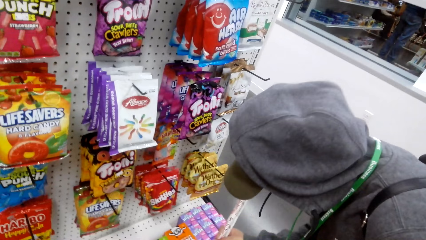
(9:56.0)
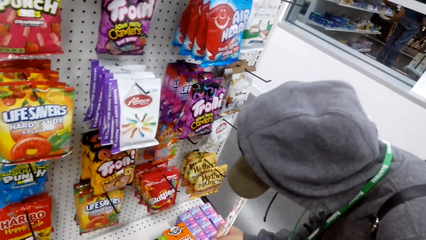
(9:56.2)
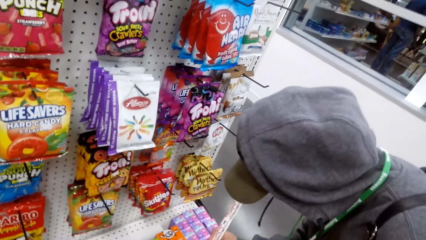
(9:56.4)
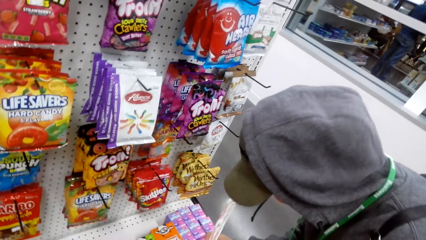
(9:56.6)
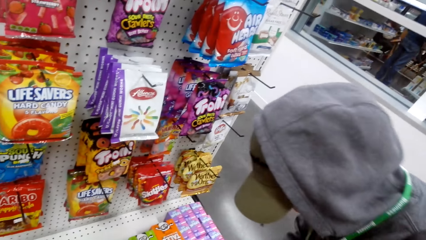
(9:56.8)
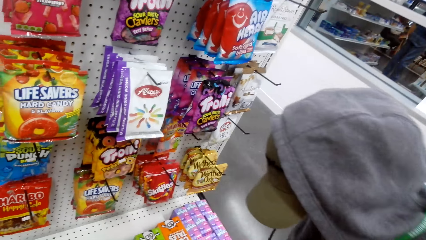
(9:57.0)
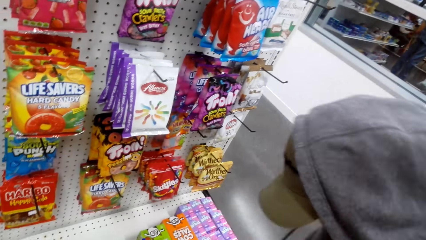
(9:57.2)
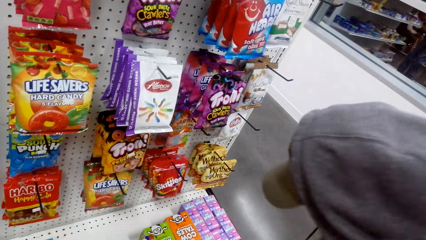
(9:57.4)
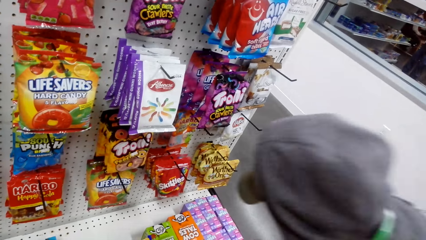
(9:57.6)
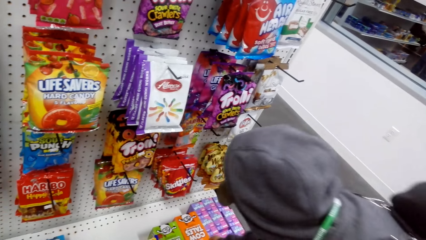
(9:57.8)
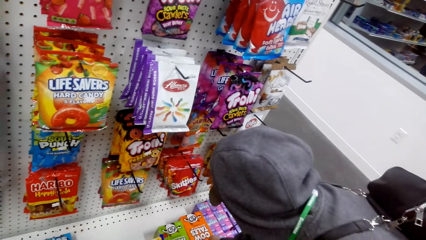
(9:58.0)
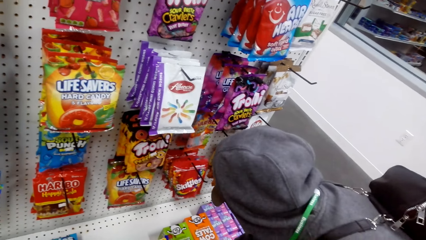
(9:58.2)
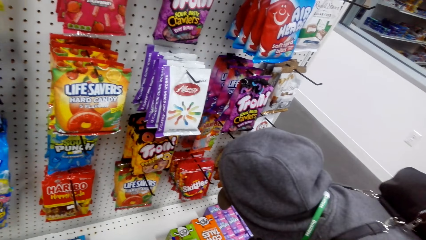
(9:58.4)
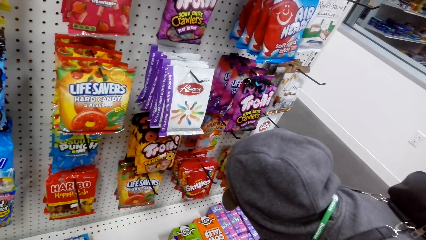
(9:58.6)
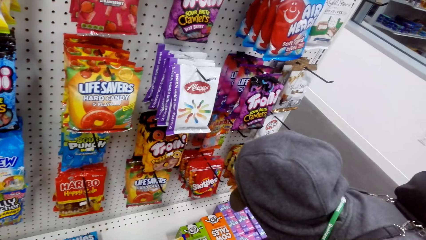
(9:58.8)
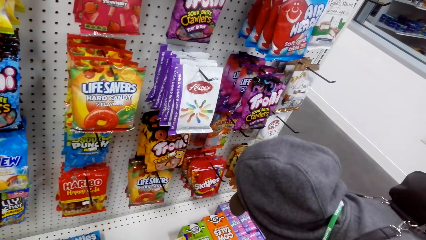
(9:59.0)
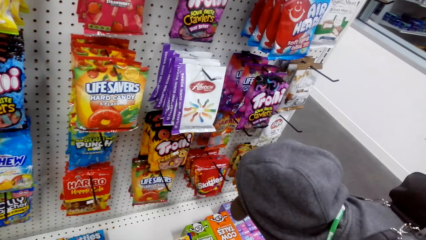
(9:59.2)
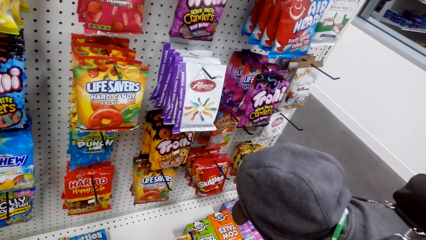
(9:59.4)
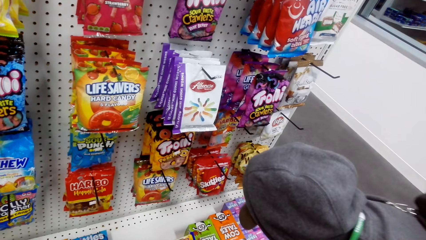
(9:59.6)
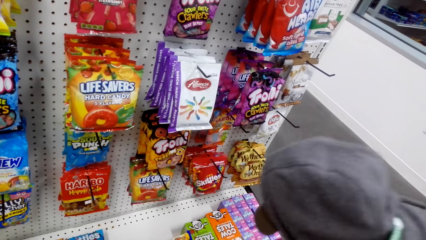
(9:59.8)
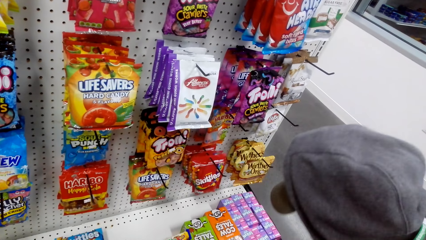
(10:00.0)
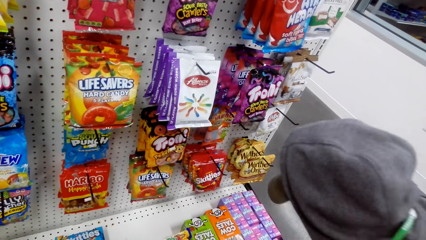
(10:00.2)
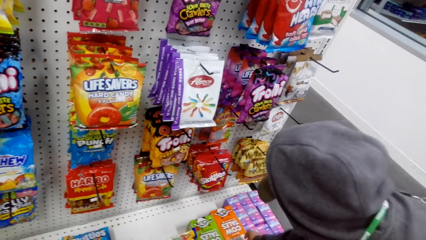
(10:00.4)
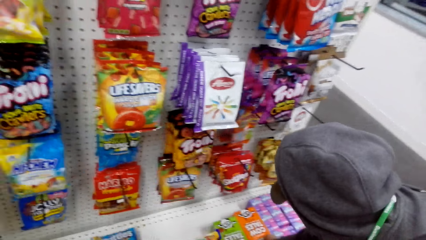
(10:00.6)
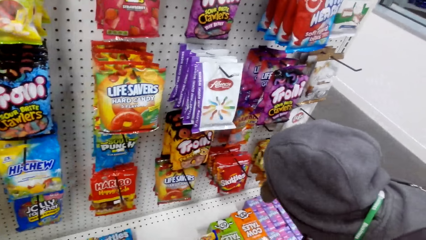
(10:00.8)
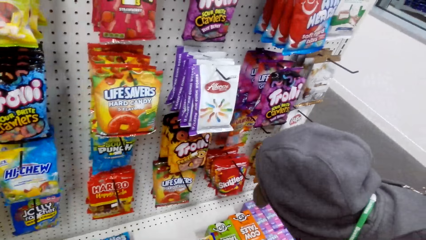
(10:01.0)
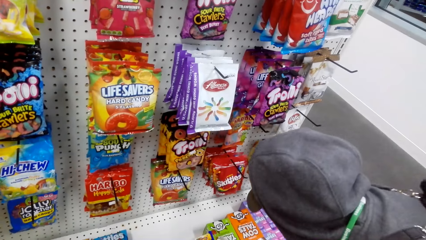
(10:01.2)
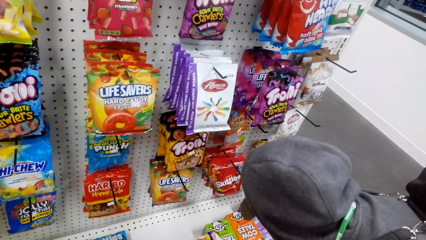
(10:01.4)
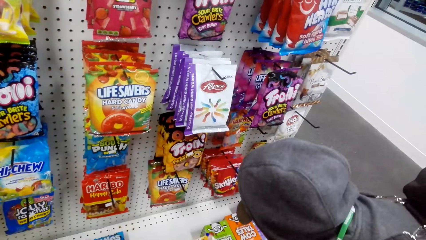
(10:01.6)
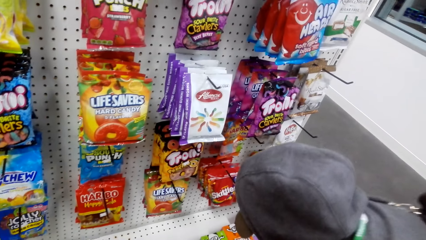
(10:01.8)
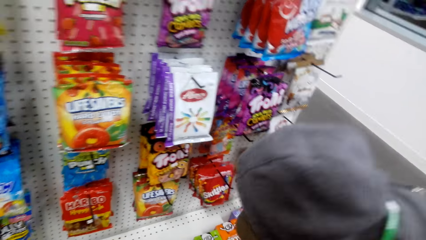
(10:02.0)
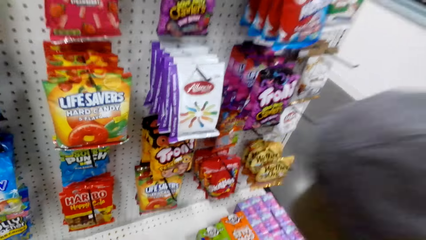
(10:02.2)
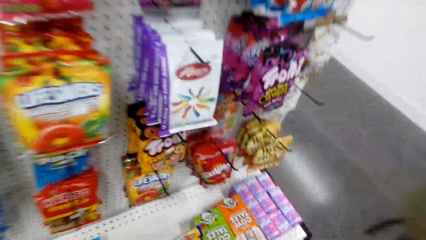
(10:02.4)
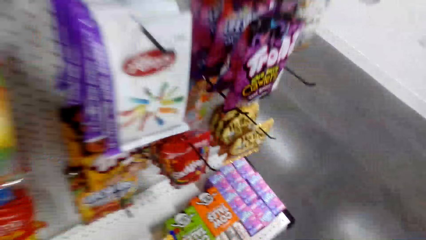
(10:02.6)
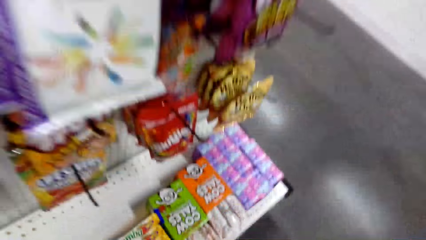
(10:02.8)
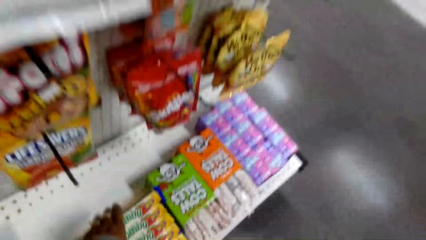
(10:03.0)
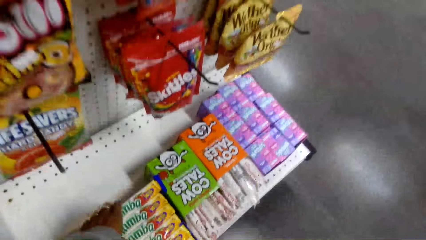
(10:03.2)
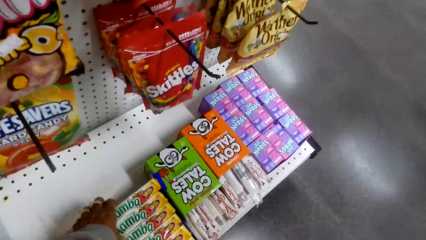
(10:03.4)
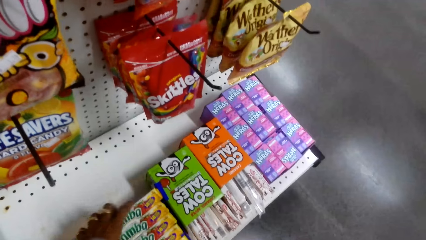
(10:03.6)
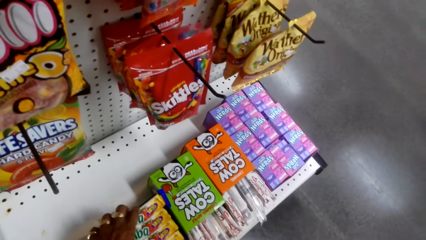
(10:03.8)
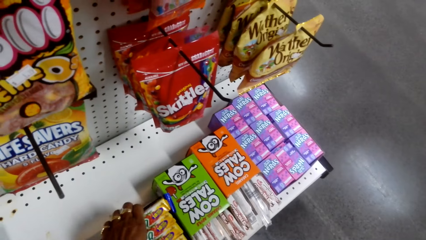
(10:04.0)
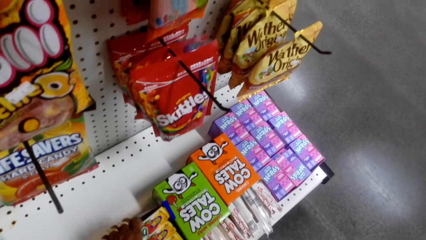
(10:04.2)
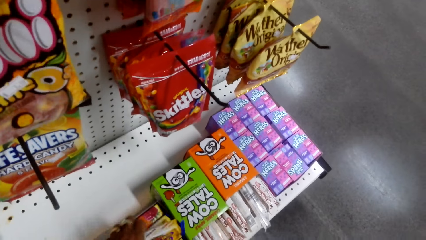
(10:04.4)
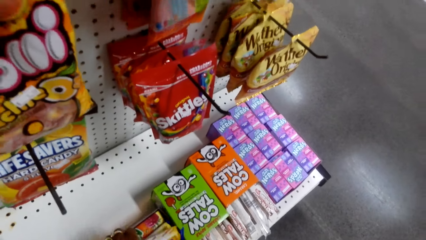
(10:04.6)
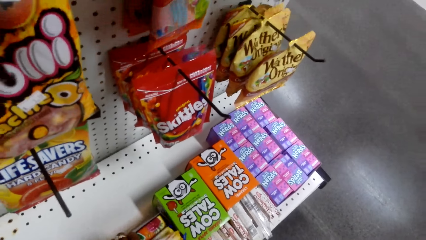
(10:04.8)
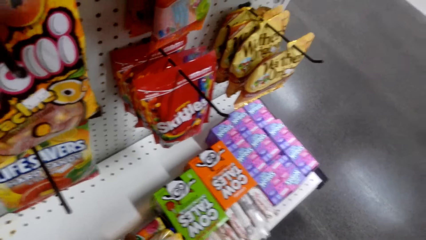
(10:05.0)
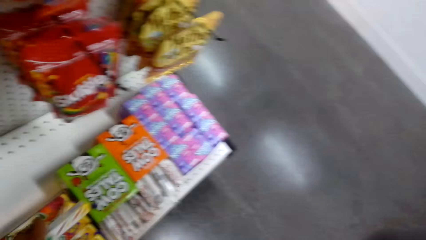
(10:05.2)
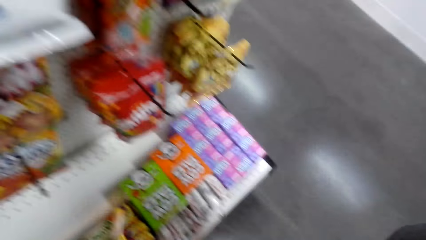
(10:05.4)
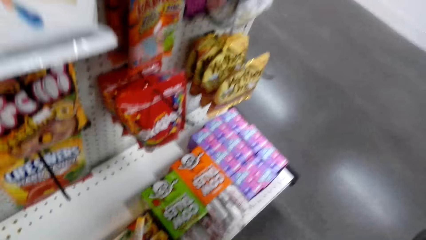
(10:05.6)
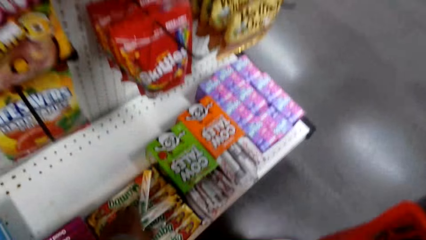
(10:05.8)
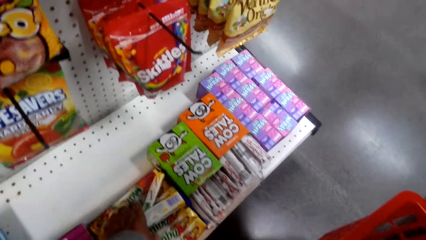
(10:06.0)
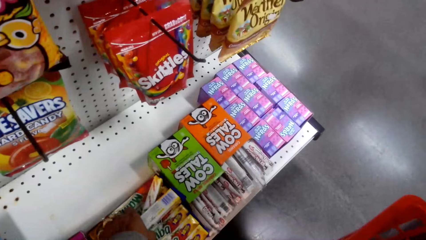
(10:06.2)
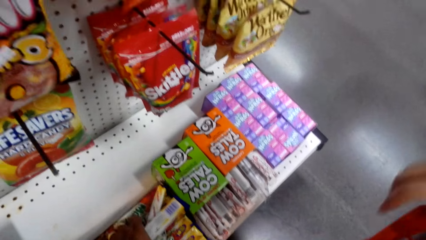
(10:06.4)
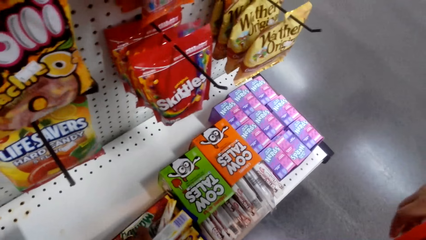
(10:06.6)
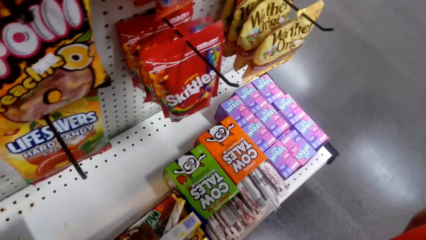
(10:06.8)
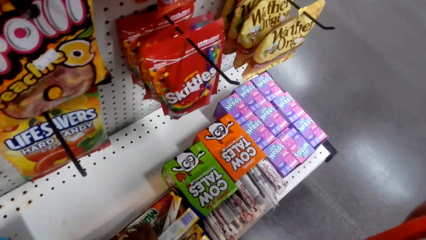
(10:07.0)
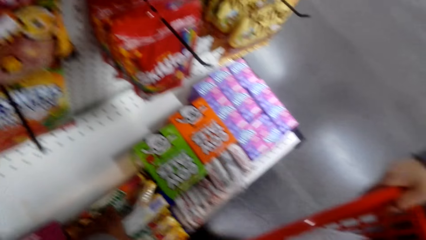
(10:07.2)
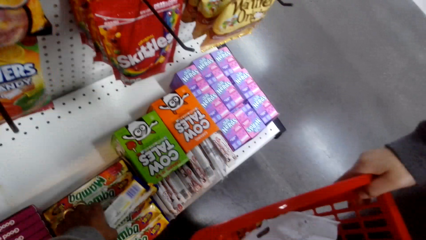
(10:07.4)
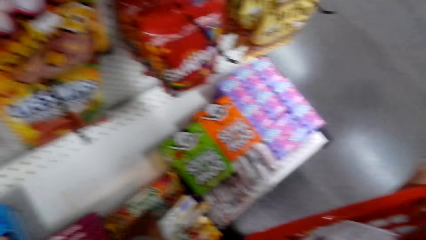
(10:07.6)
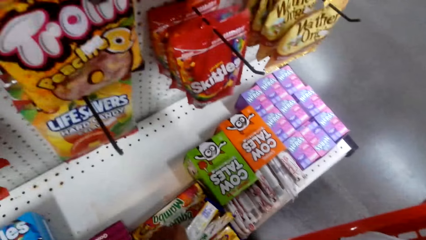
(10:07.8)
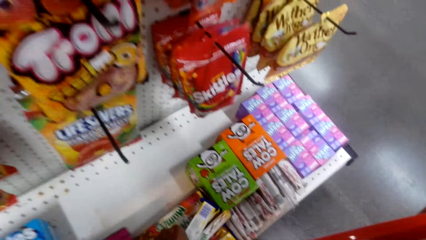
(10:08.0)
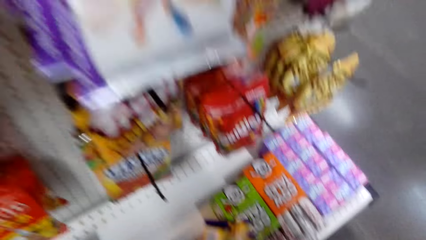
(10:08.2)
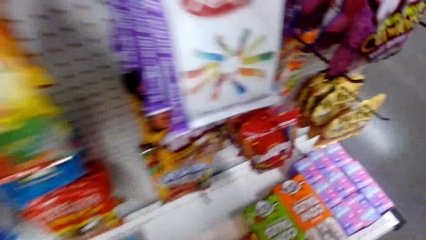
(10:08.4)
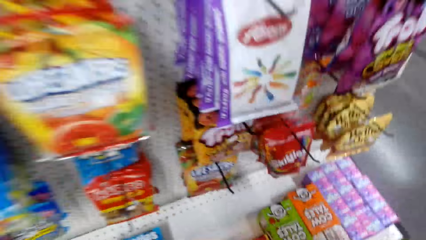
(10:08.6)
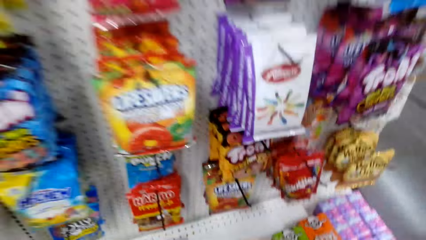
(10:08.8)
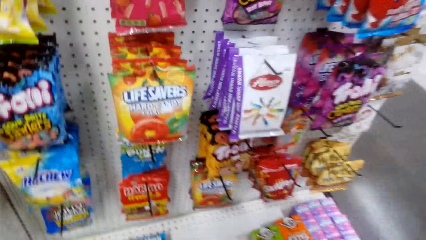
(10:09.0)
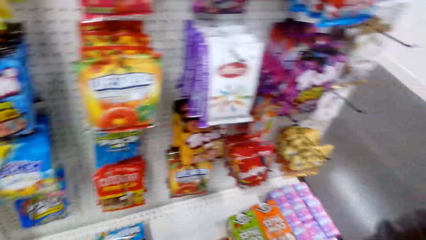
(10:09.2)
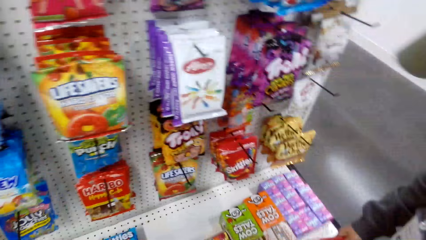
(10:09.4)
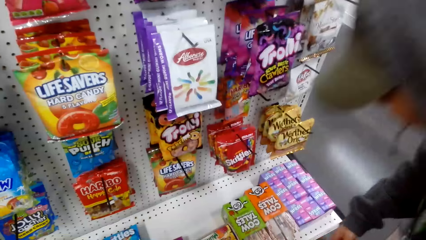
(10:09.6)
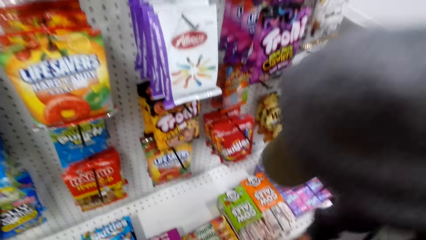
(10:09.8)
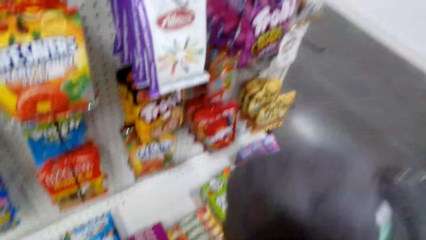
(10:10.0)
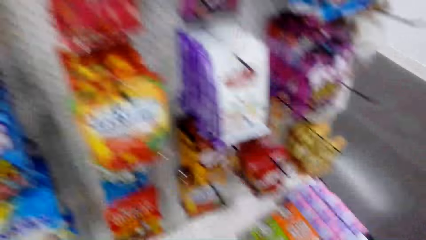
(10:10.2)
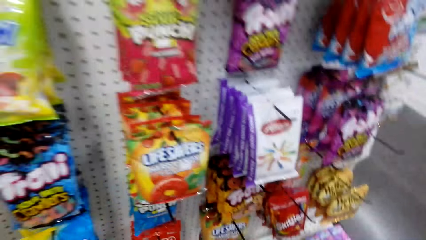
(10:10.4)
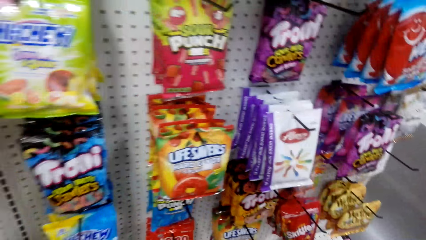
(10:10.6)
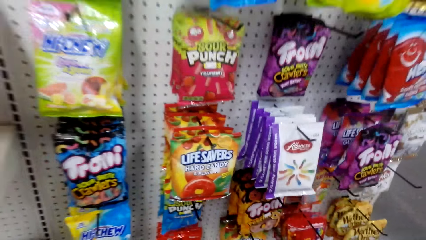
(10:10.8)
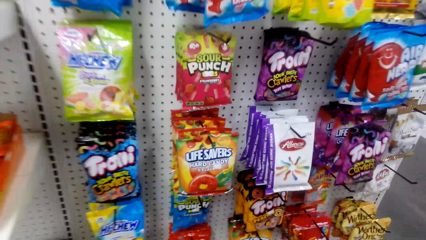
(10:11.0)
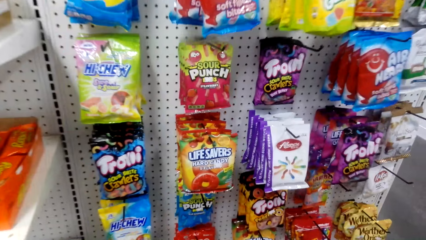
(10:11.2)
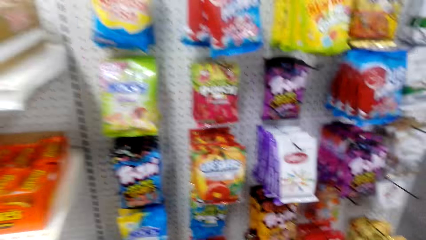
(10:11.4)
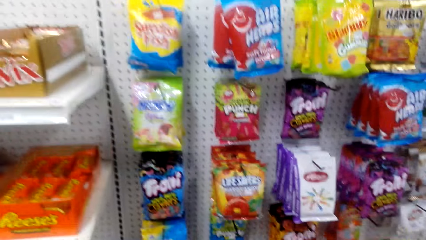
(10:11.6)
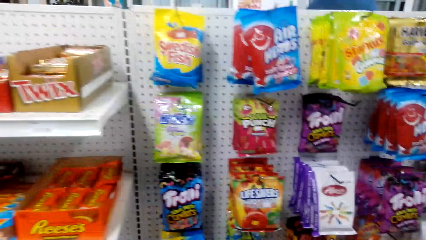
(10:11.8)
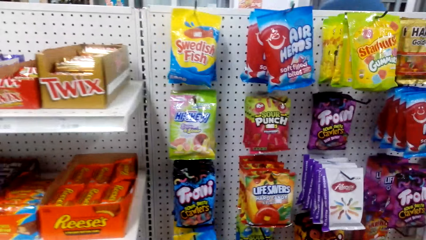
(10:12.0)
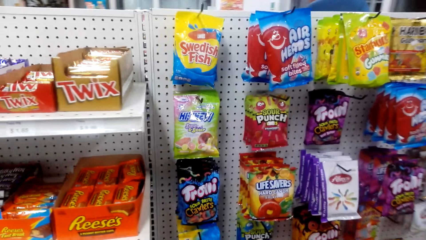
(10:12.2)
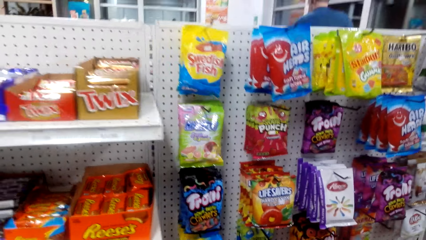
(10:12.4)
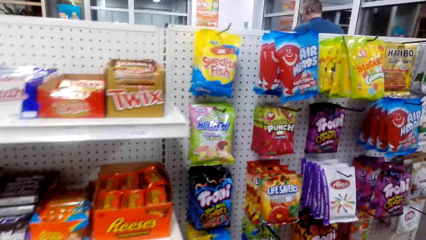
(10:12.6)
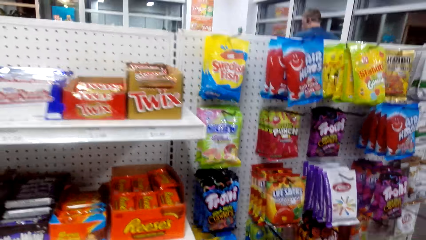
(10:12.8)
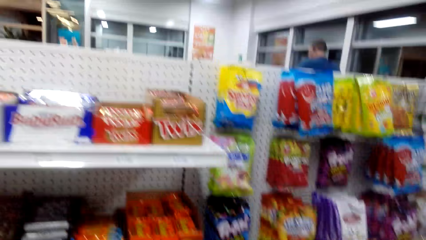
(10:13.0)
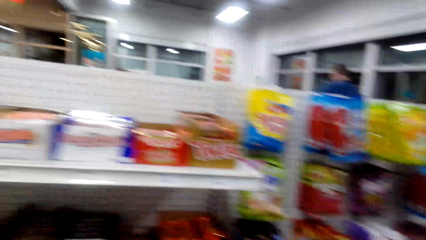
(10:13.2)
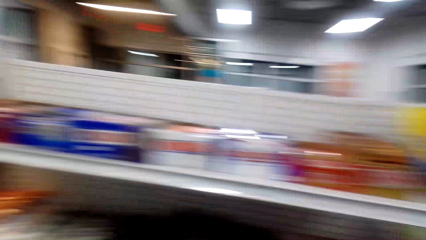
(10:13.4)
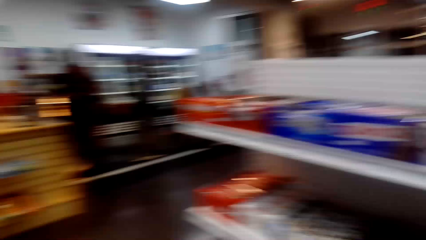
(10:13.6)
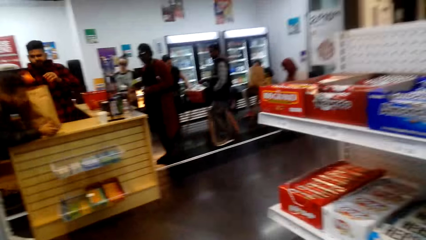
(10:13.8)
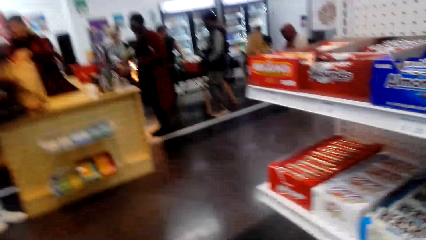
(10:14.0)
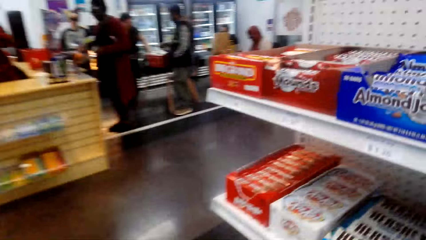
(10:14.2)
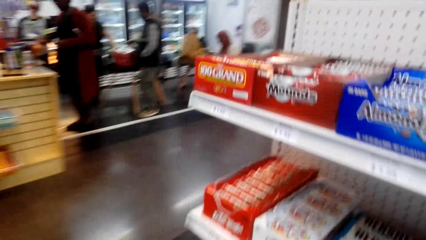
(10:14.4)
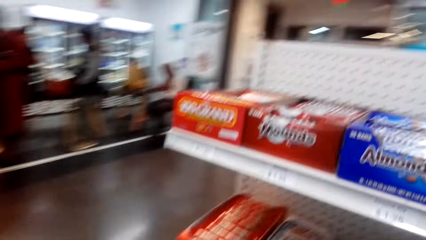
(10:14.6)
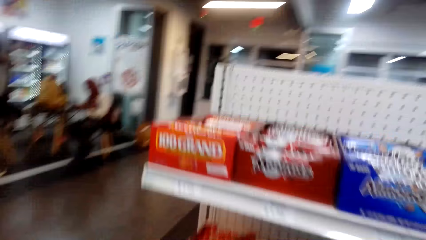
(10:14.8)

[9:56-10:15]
A person puts the sachet in the basket. The camera wearer walks around the supermarket. They pick the sachet from the display. They drop the sachet in the basket. They converse with the person. They walk around the supermarket.
